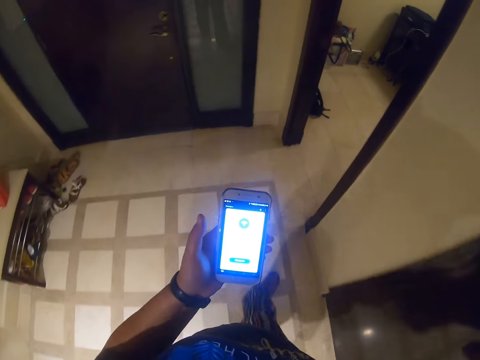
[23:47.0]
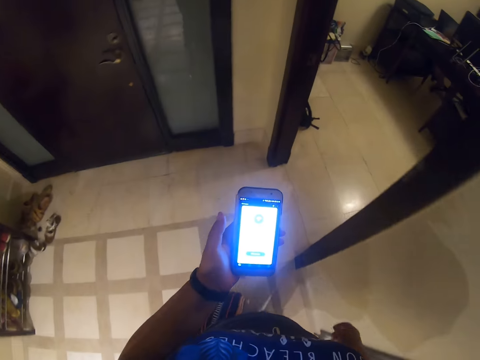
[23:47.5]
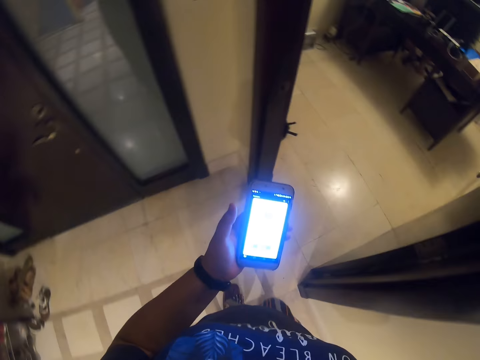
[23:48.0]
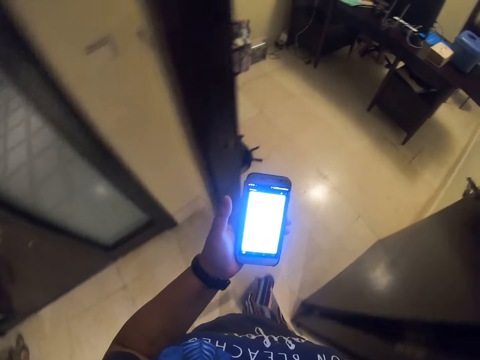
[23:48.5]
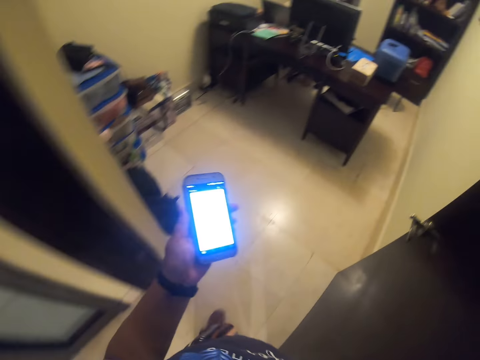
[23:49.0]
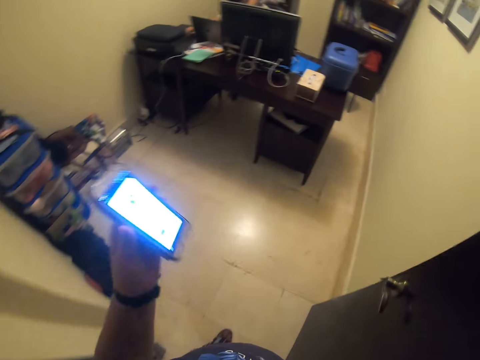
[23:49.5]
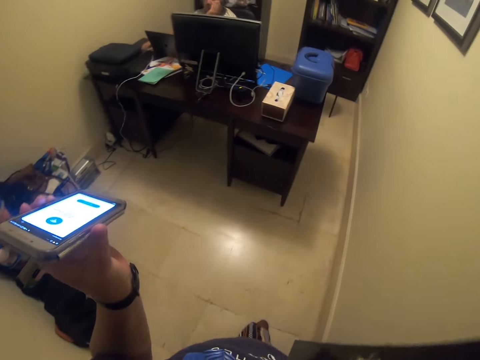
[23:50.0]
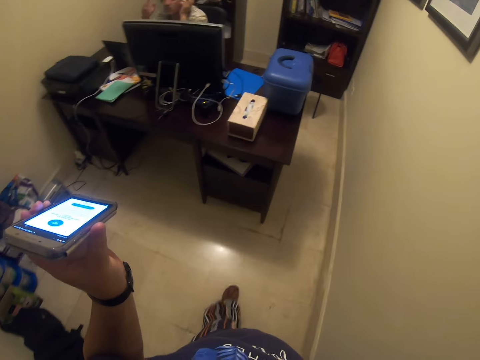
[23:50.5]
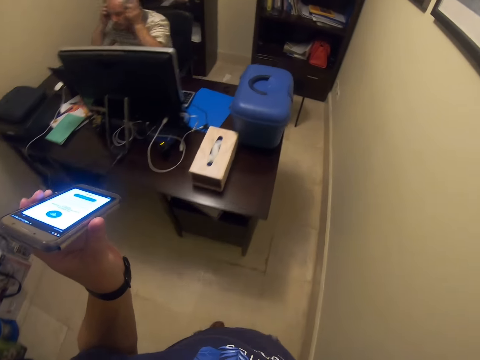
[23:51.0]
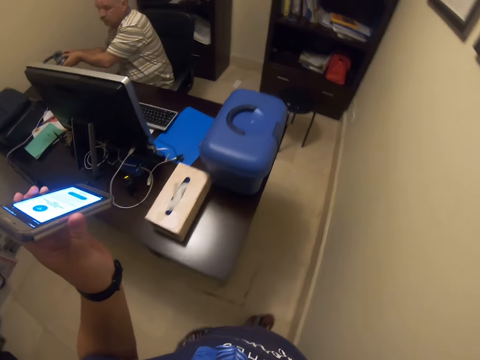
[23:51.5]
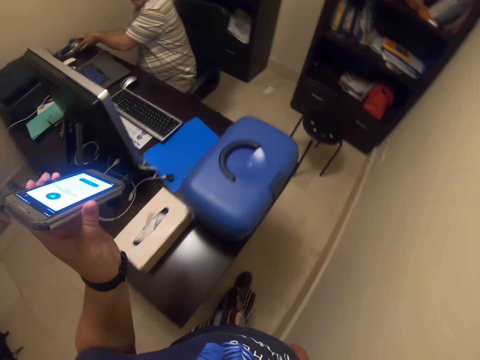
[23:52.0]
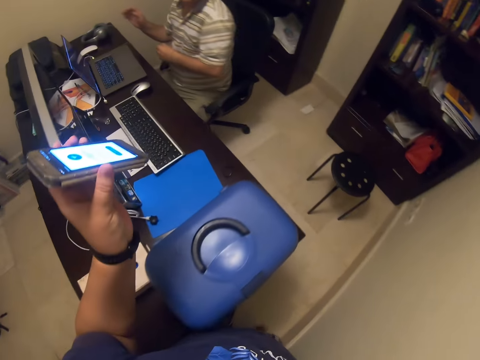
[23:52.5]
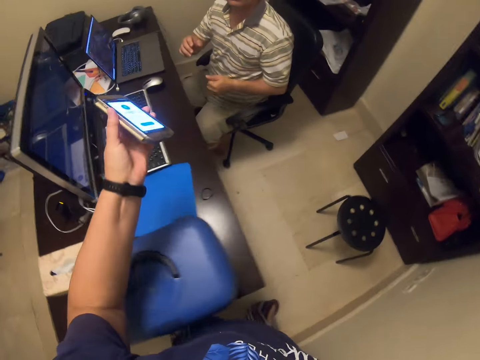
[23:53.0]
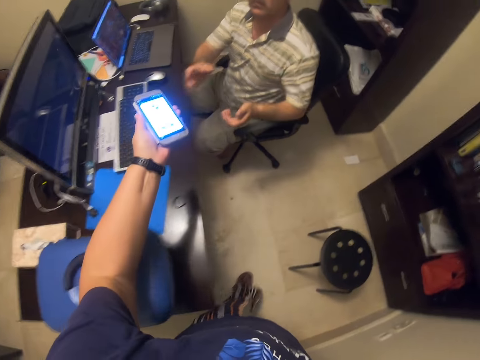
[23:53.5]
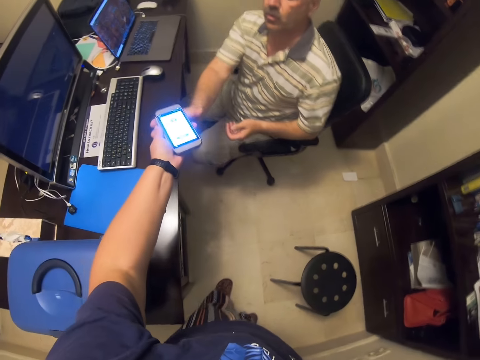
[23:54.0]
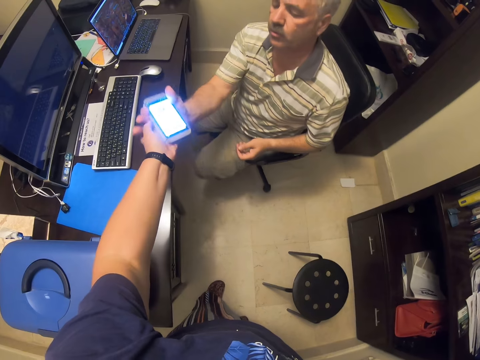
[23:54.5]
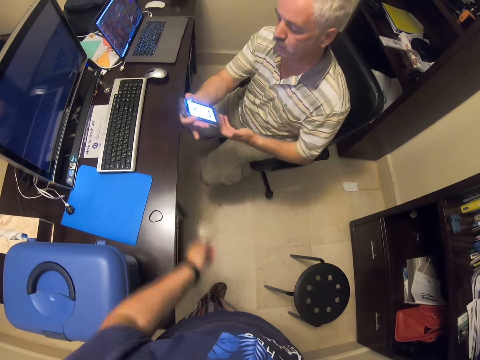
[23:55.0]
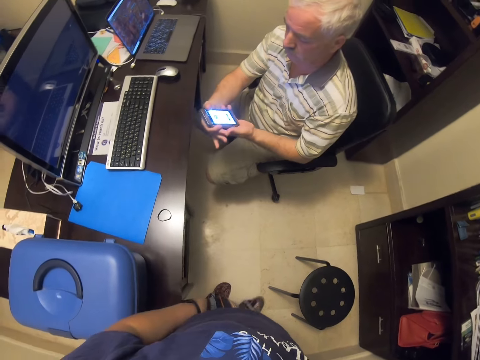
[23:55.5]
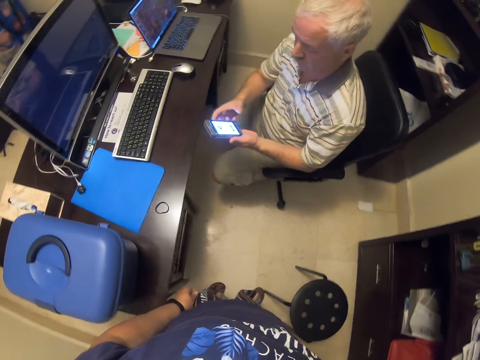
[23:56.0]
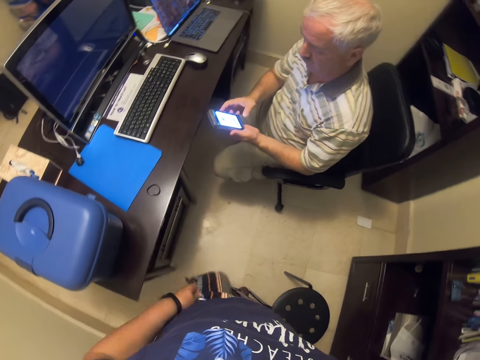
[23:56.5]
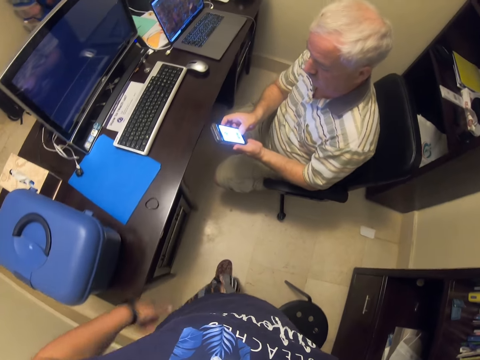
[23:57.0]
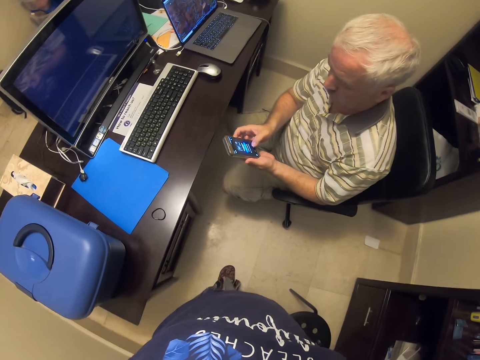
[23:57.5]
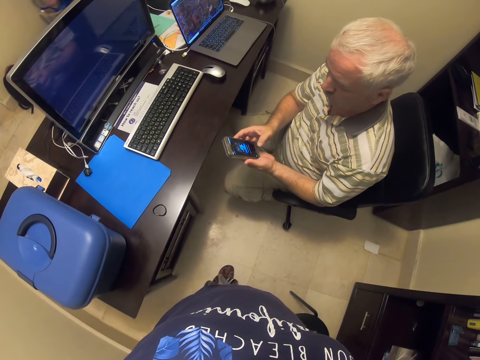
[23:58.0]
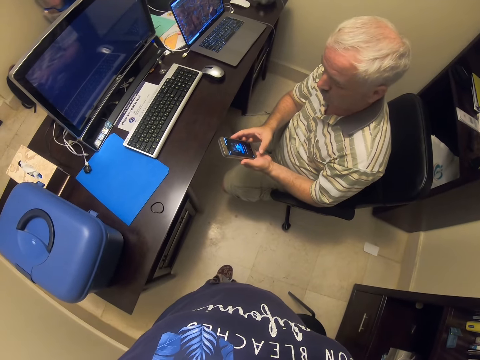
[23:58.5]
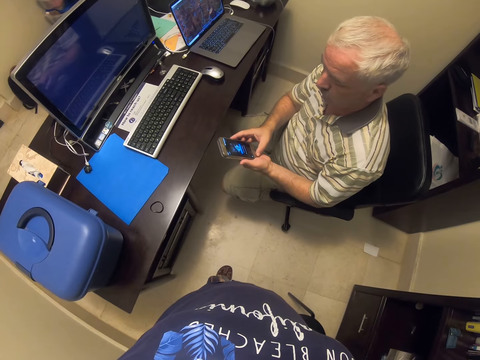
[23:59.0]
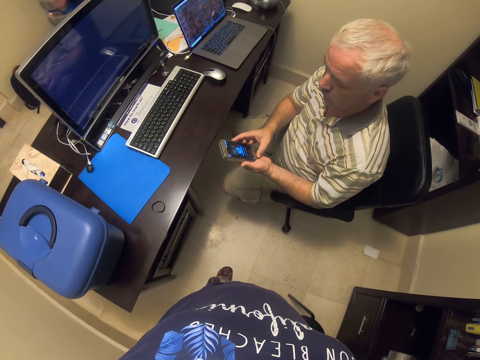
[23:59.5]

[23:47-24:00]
The camera wearer enters a room with computers. They converse with a man, walk towards the man, and give the man the cellphone. The man stares at the cellphone and scrolls on the cellphone. The camera wearer converses with the man.

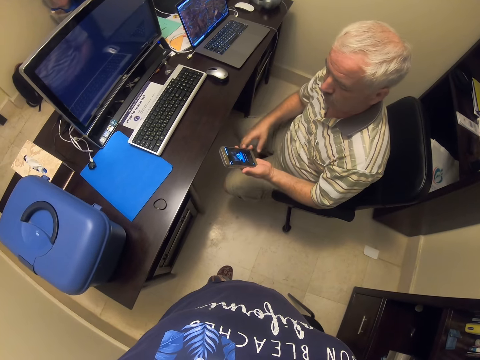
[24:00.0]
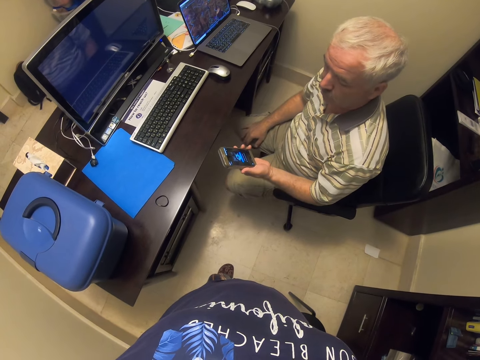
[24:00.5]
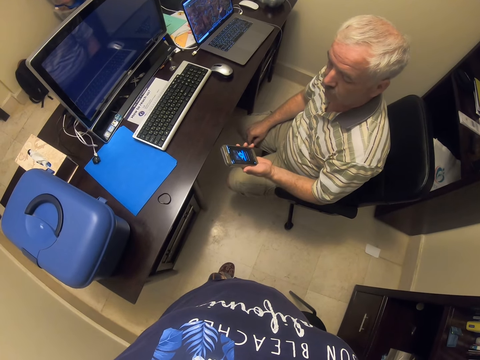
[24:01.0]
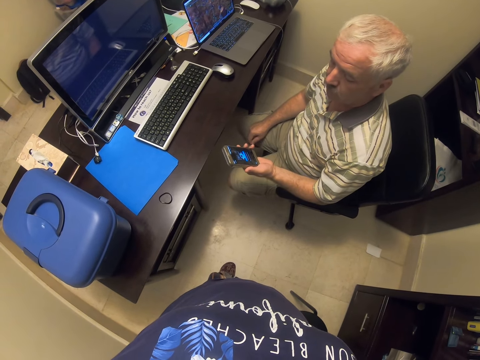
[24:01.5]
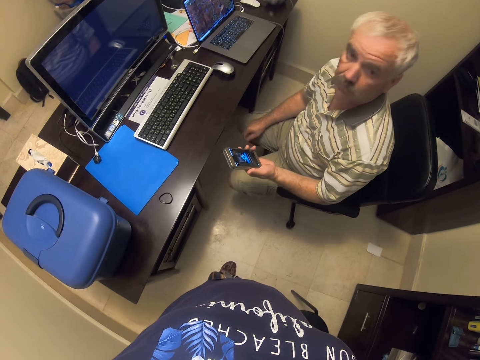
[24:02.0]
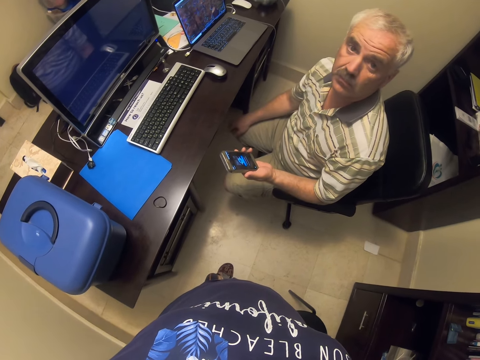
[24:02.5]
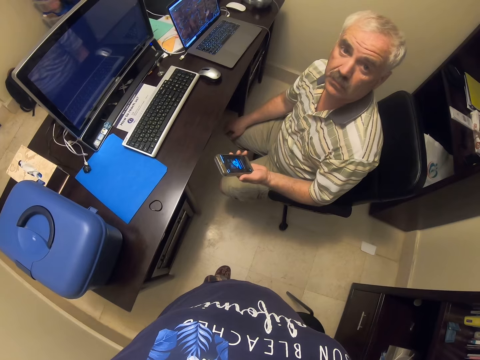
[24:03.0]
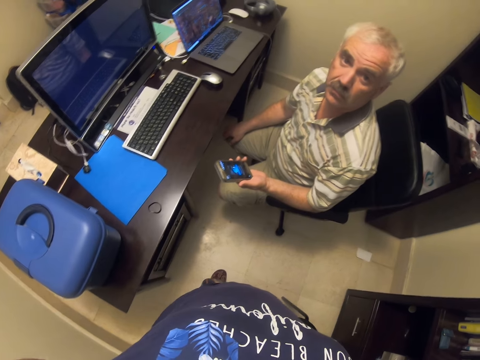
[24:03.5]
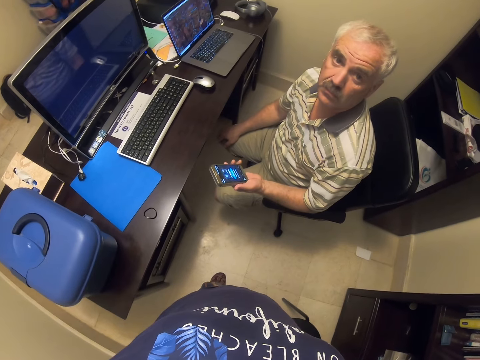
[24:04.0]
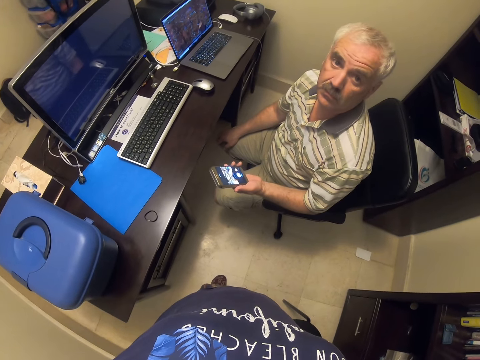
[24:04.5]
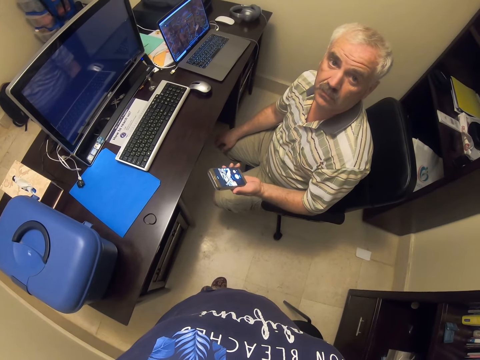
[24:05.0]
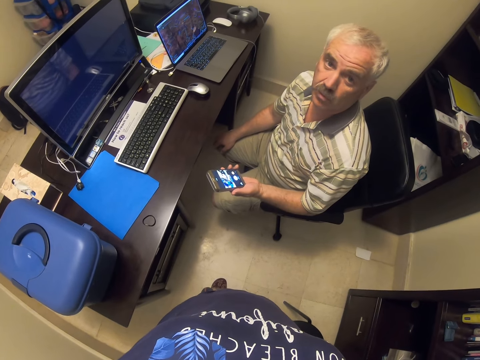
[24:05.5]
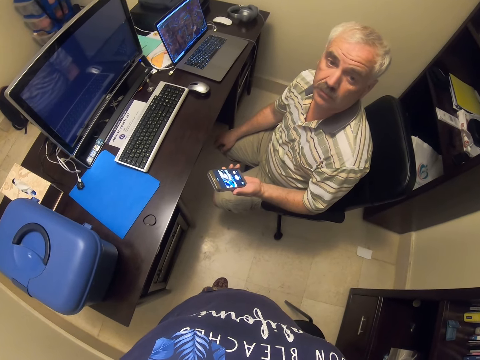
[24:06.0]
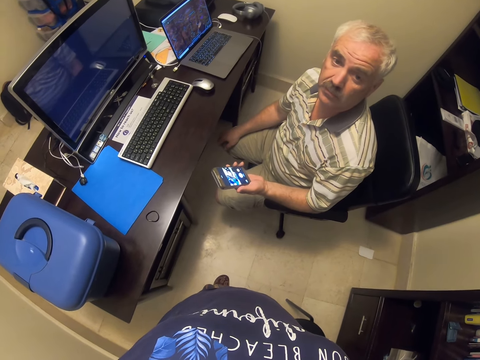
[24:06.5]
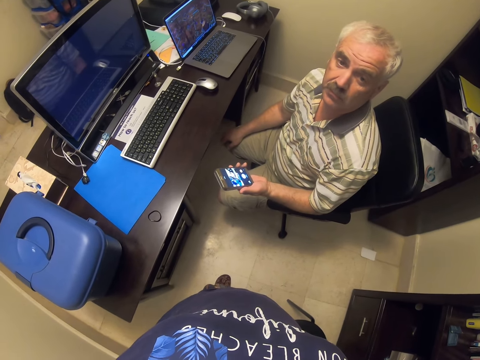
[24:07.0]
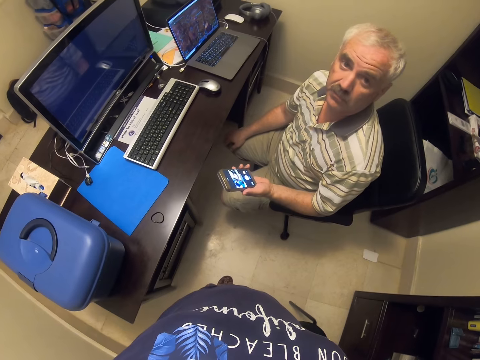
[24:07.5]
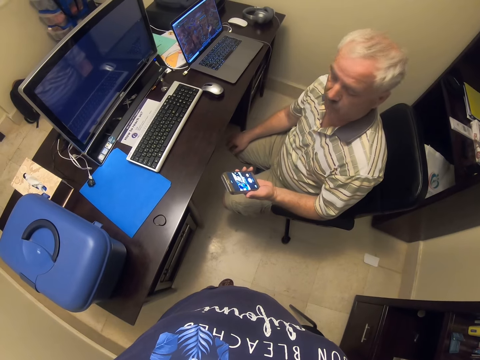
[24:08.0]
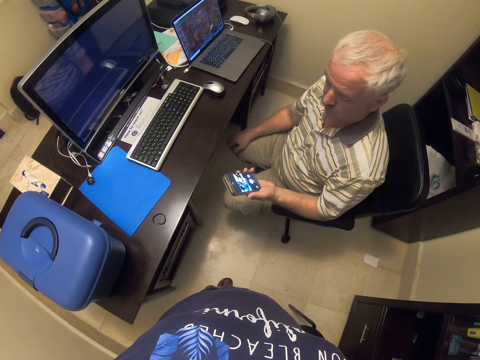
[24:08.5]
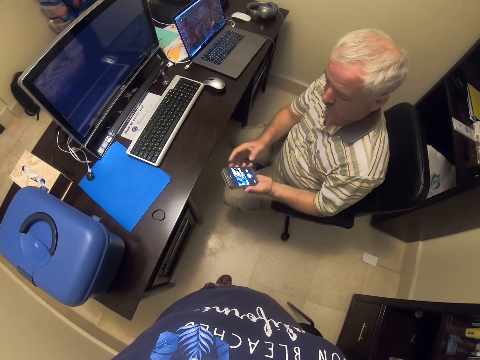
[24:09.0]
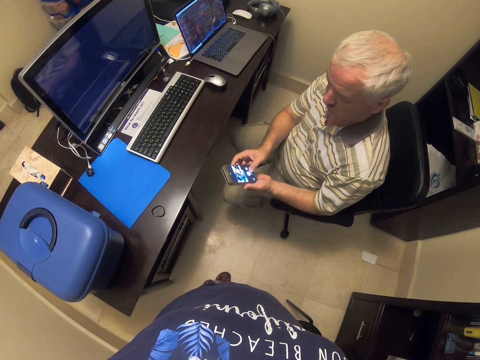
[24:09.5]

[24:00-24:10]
The man stares at the cellphone. The man stares at the camera wearer and speaks to the camera wearer. The camera wearer converses with the man. The man stares at the cellphone. Another man scrolls on the cellphone.
